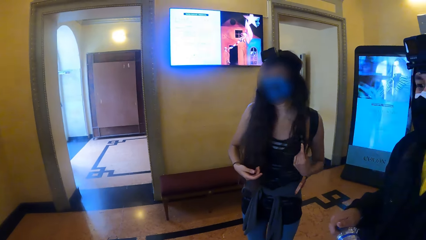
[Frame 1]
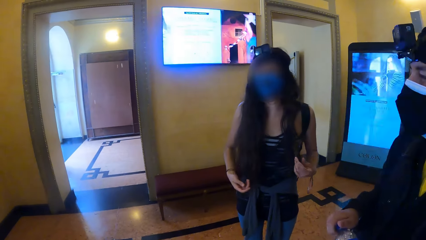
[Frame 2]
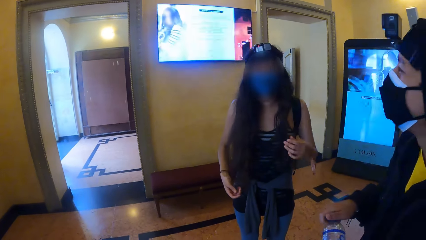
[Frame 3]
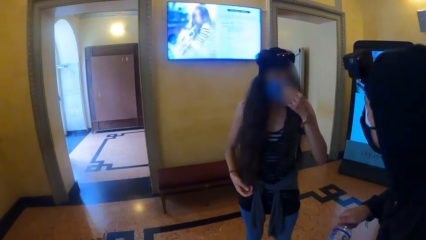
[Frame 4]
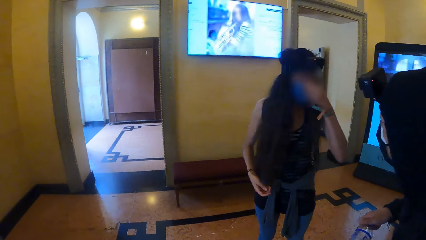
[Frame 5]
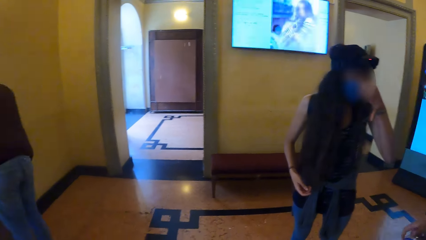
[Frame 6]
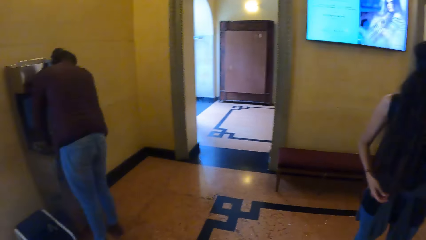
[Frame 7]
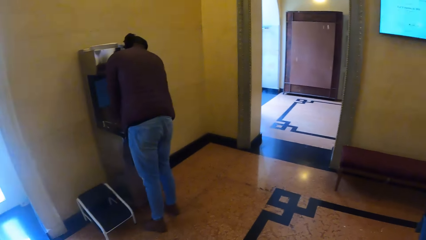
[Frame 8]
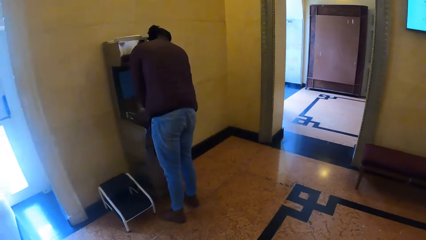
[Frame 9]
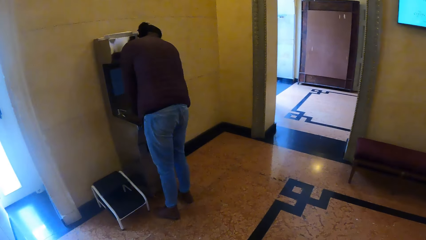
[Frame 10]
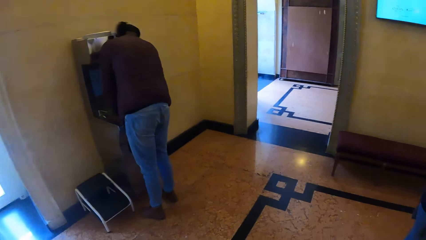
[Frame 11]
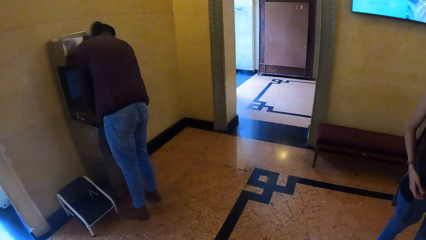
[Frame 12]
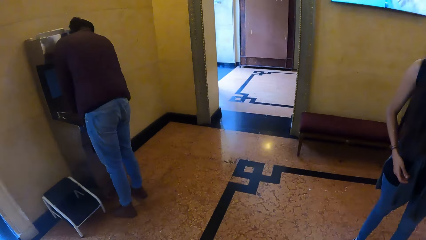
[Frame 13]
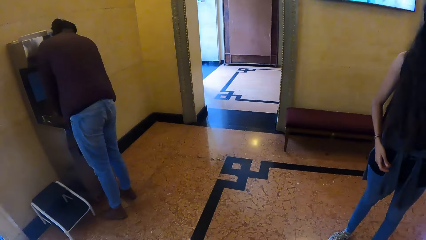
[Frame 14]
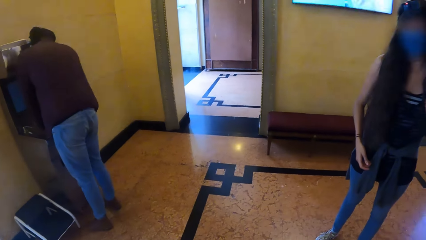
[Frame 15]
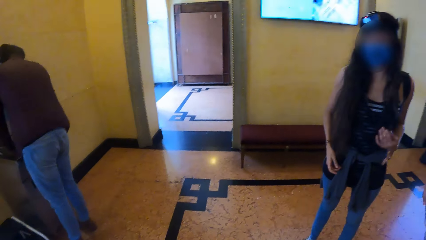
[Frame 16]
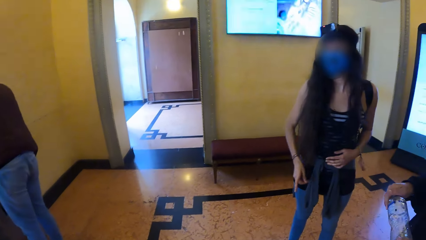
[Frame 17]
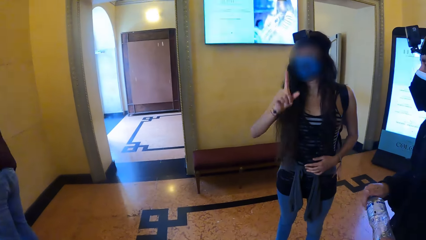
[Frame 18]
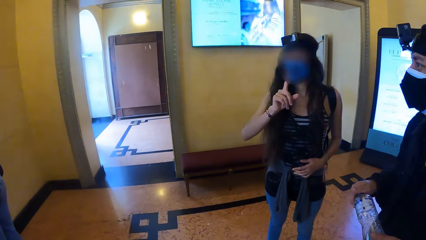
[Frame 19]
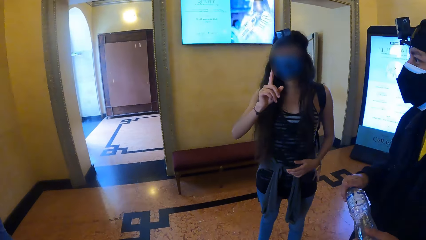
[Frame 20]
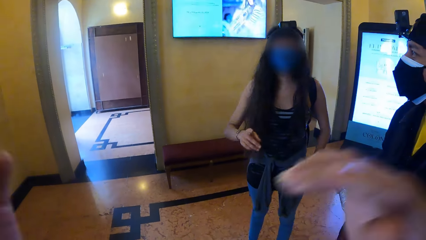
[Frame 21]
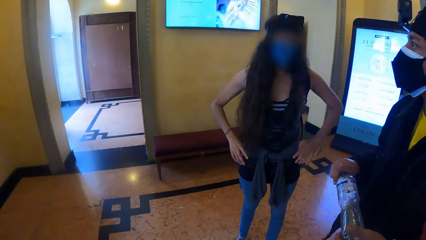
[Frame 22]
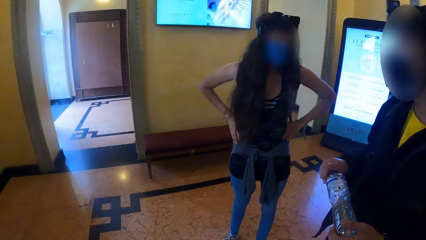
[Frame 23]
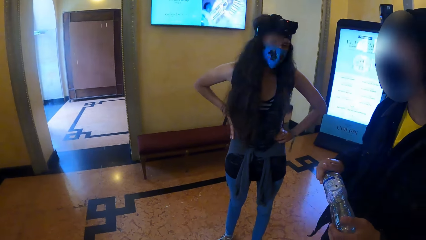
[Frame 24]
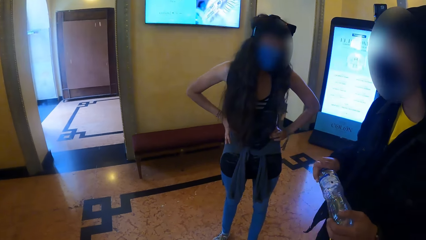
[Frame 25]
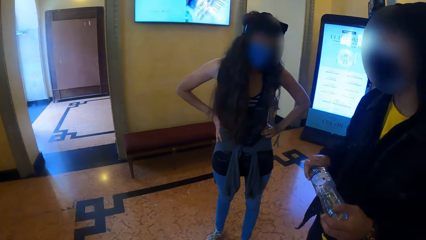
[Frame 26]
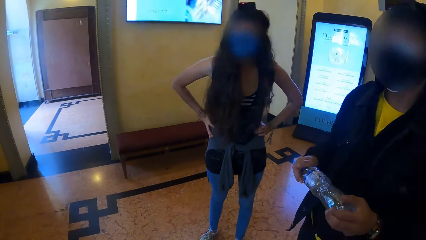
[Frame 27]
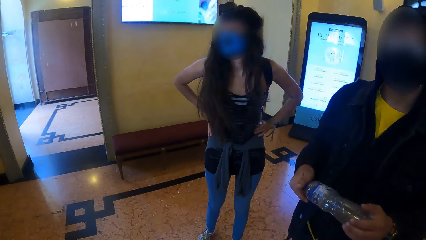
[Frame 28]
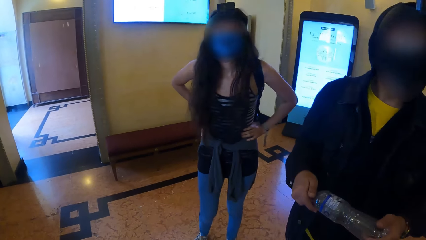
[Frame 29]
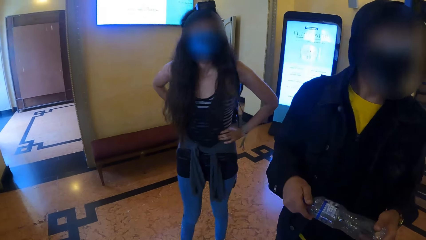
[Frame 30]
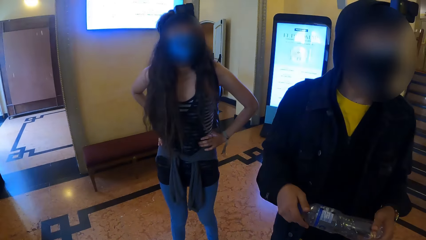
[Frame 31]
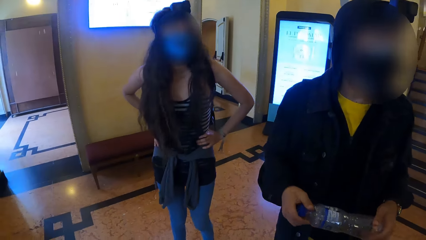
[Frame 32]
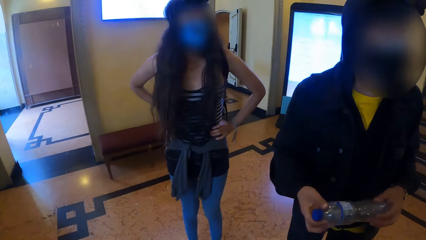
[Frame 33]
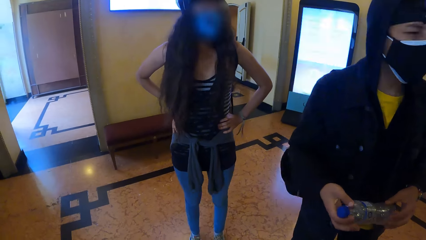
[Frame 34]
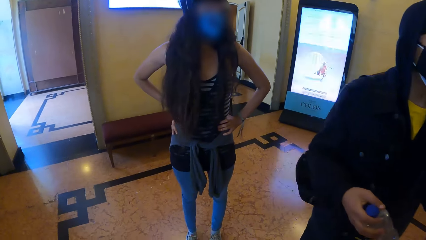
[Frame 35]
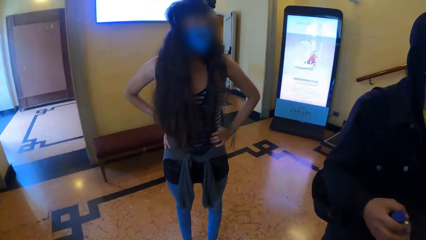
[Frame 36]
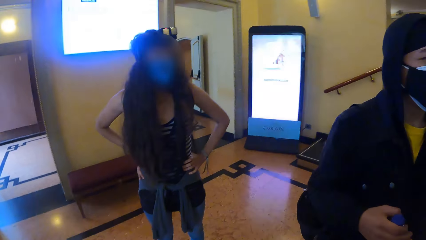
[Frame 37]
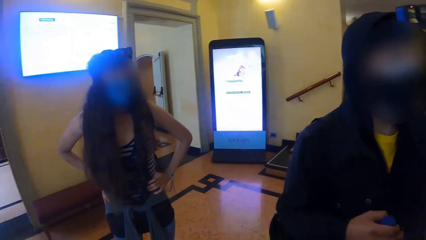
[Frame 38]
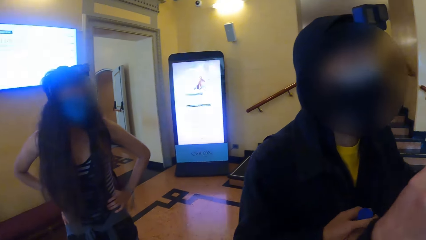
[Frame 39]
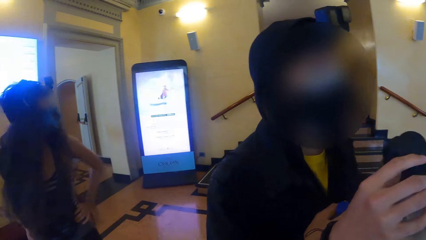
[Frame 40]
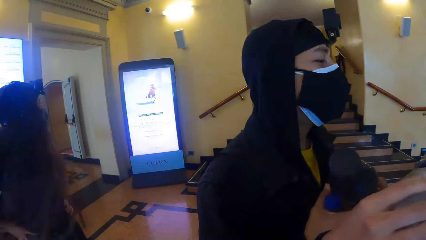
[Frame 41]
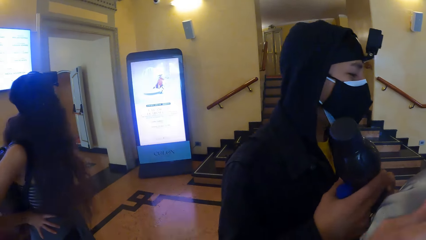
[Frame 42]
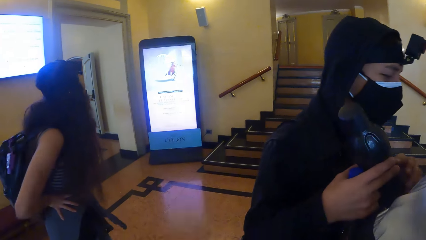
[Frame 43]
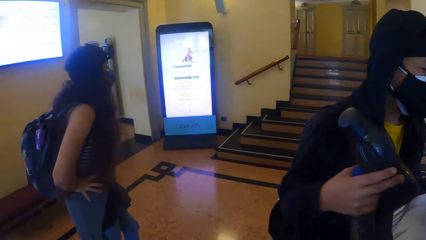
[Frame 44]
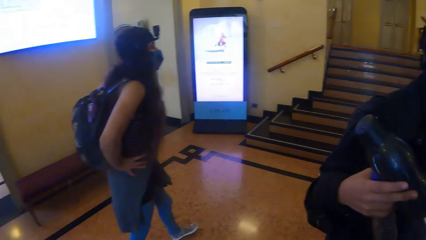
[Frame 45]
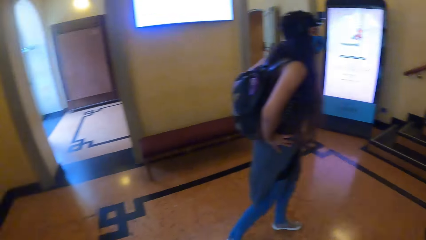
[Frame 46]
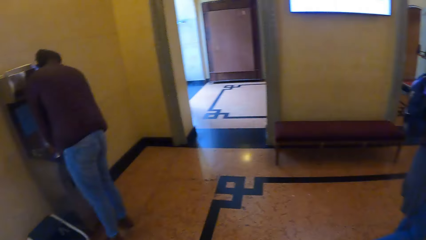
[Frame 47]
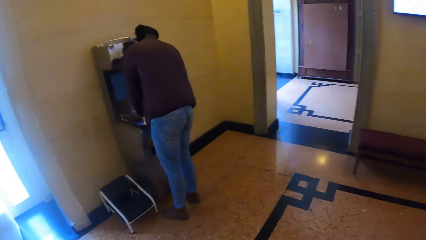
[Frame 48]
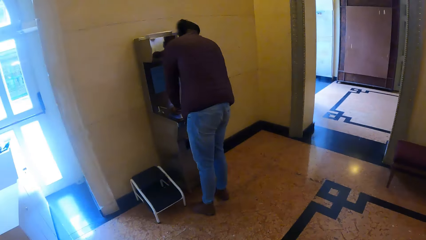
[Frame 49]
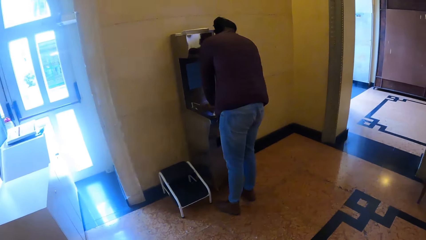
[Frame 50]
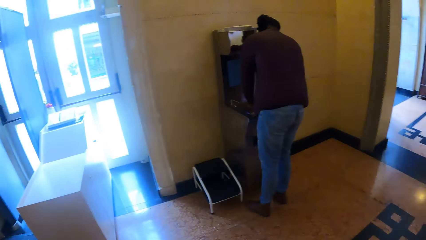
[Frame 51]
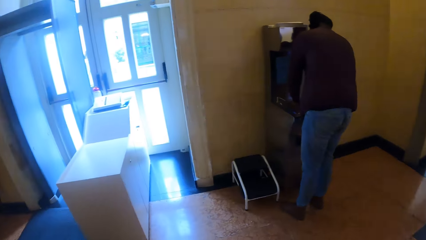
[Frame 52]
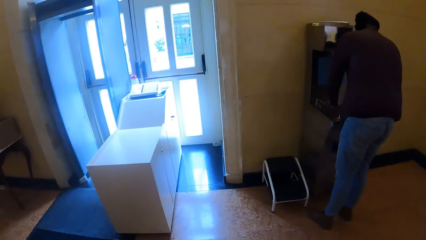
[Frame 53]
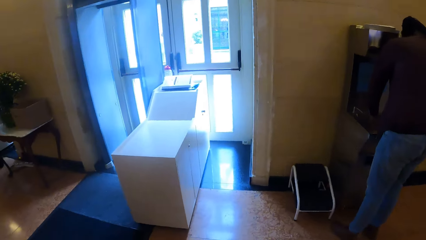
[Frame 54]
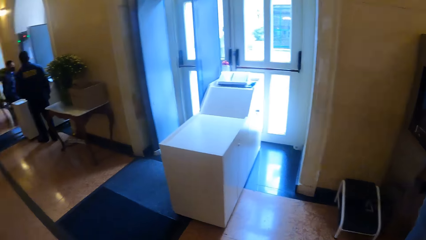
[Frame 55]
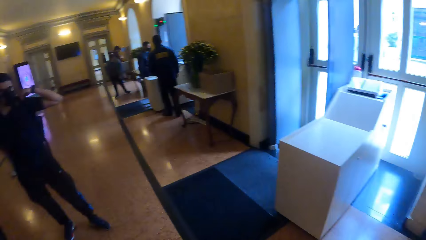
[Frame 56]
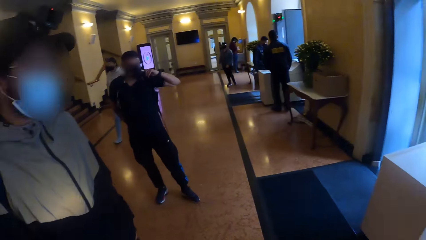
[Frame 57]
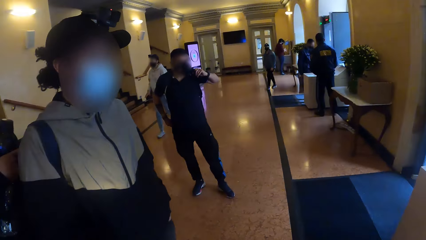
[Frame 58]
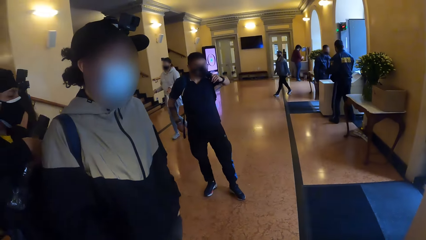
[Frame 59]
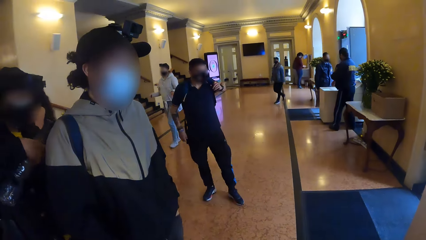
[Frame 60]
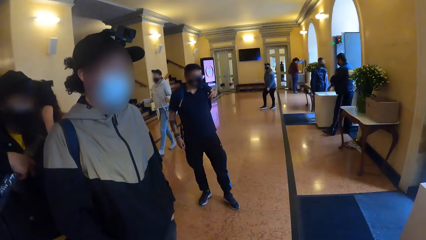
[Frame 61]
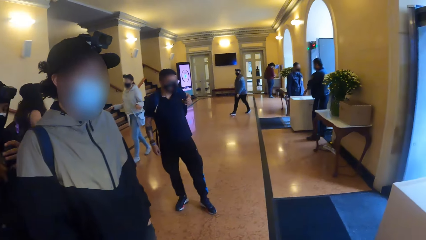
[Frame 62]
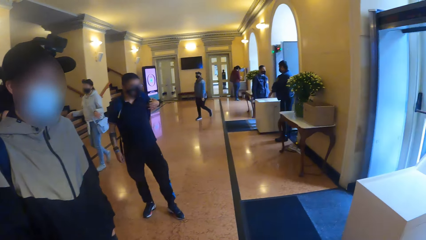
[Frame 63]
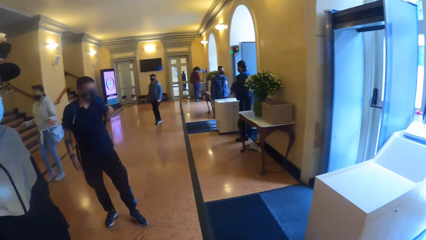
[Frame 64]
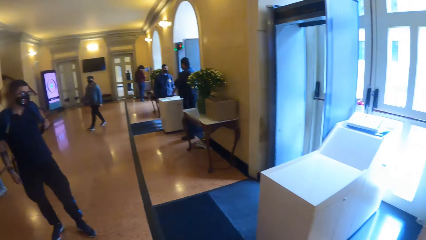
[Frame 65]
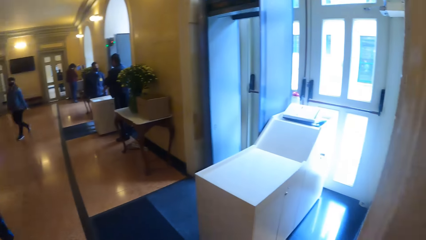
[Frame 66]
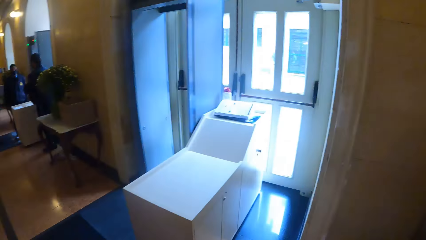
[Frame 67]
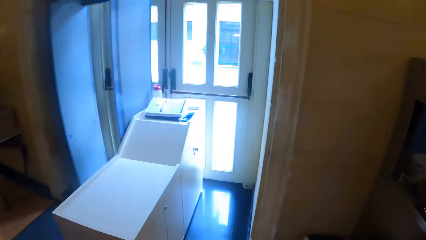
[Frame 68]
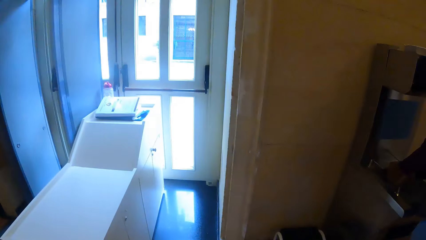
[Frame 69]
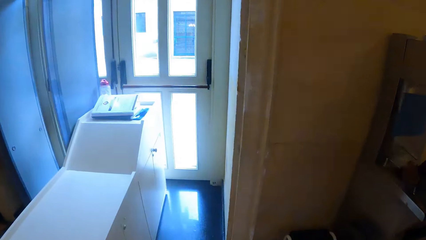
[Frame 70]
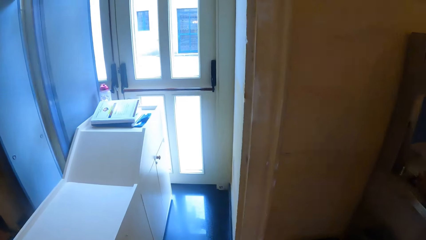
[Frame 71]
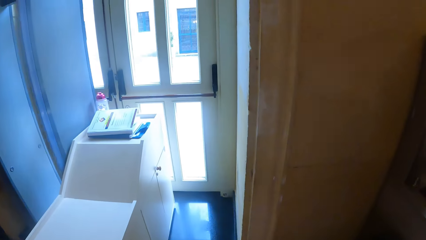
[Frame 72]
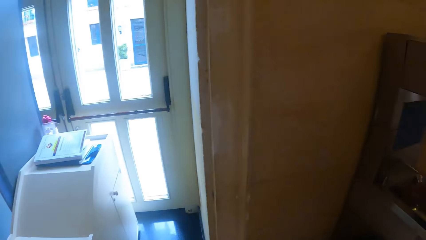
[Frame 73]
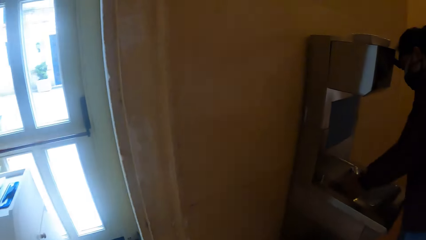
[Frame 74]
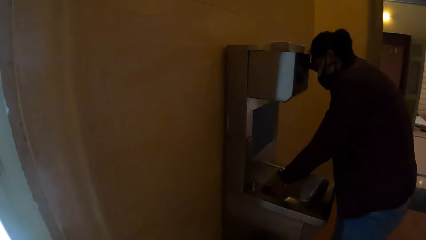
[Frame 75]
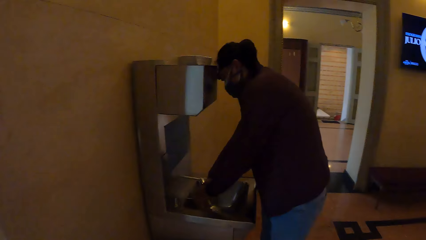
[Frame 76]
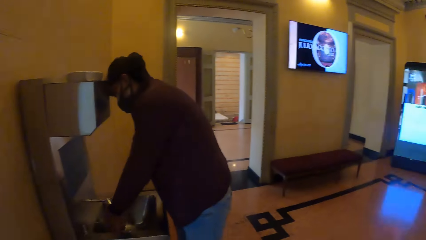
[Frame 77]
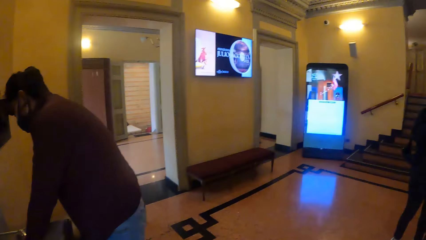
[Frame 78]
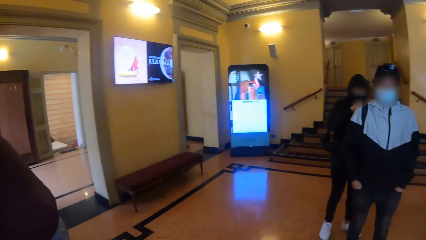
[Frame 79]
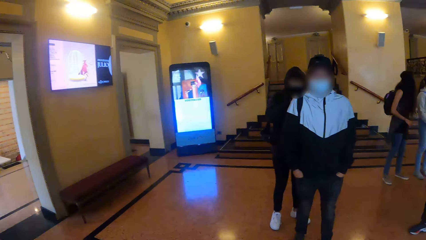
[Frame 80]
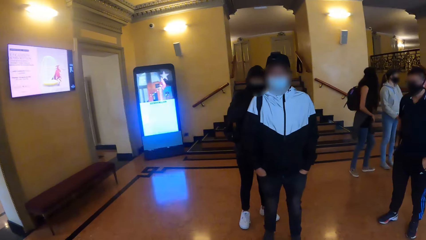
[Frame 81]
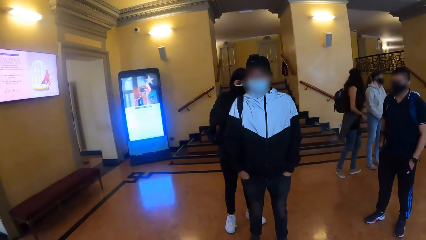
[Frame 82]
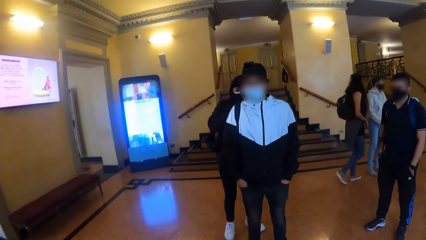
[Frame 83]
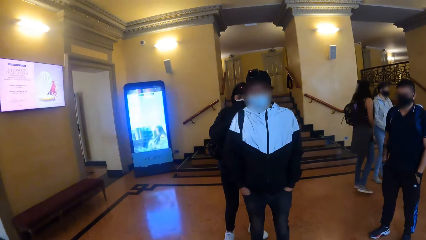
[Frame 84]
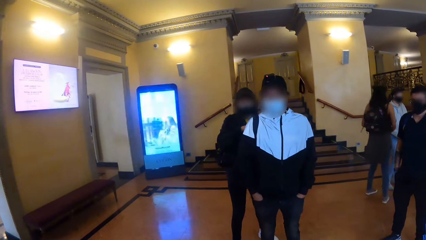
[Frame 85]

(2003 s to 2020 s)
The woman adjusts the facemask on her face with her left hand. The lady gestures with the right hand. The camera wearer looks around. A man passes the flask from his left hand to his right hand. Another man washes both hands with water from the tap on the sink.
